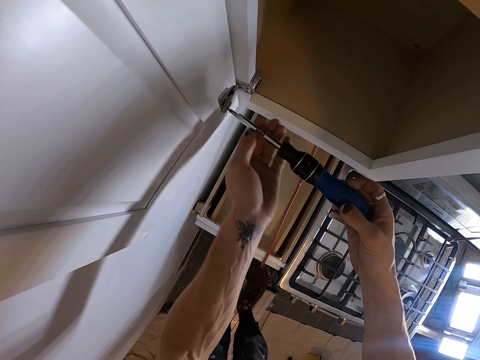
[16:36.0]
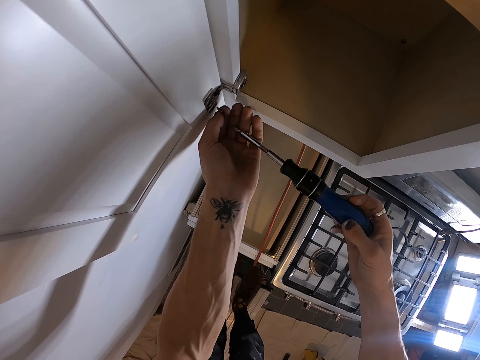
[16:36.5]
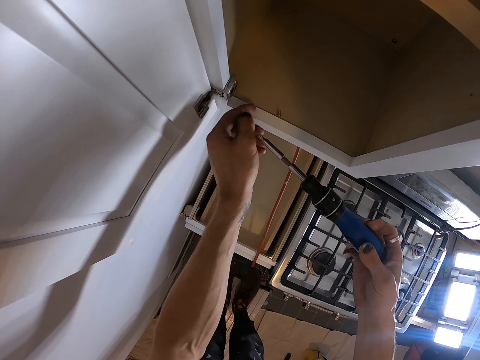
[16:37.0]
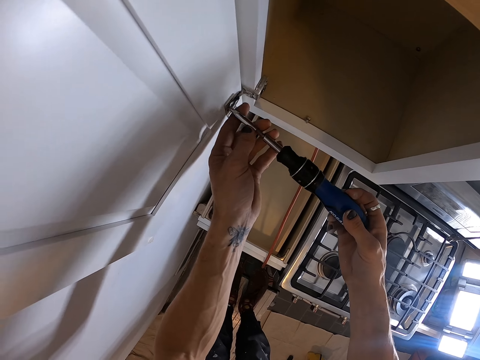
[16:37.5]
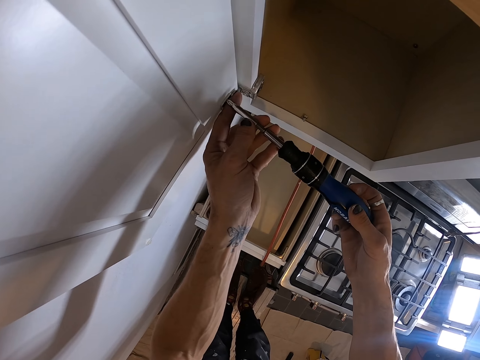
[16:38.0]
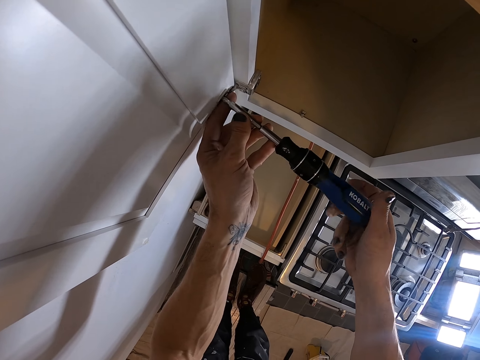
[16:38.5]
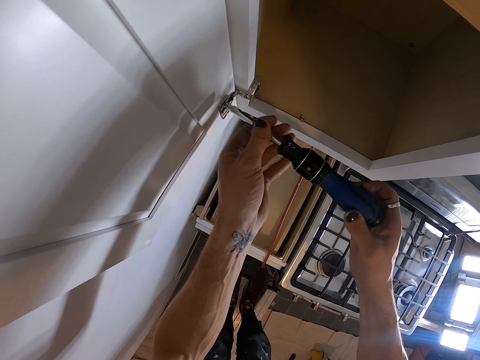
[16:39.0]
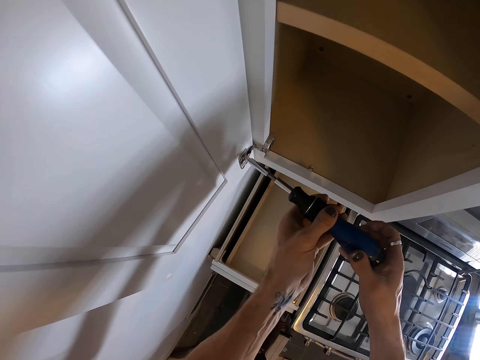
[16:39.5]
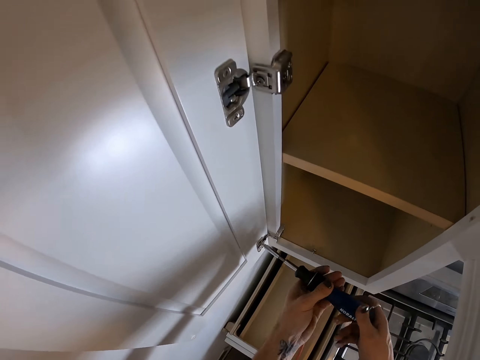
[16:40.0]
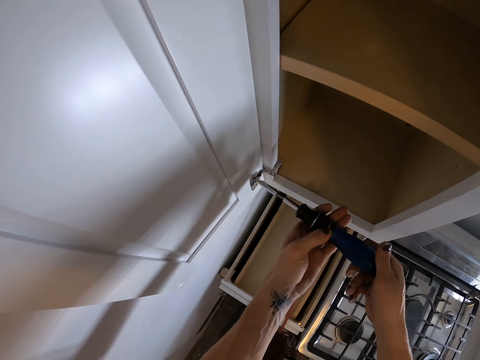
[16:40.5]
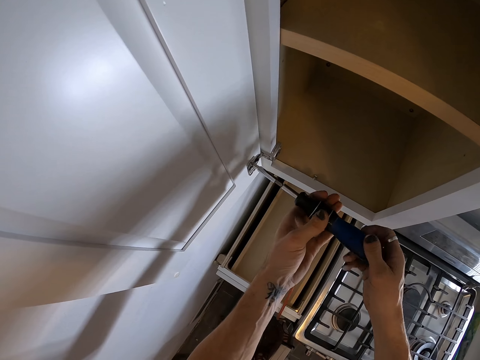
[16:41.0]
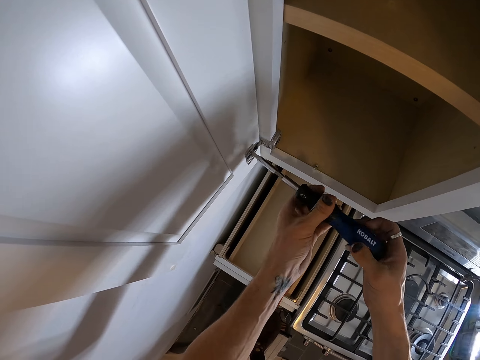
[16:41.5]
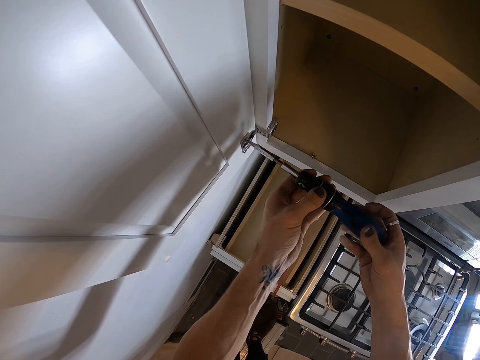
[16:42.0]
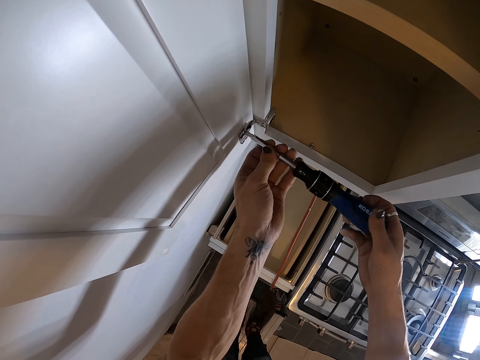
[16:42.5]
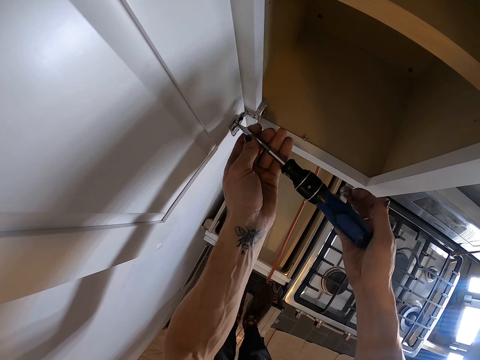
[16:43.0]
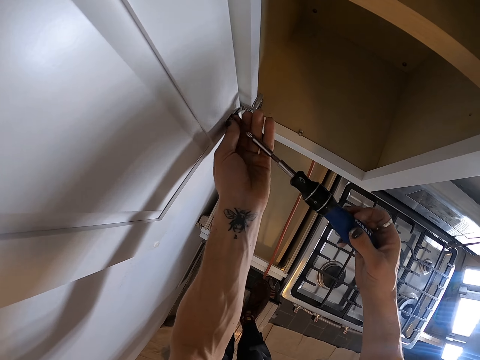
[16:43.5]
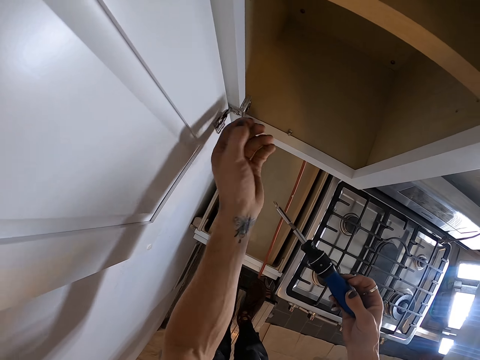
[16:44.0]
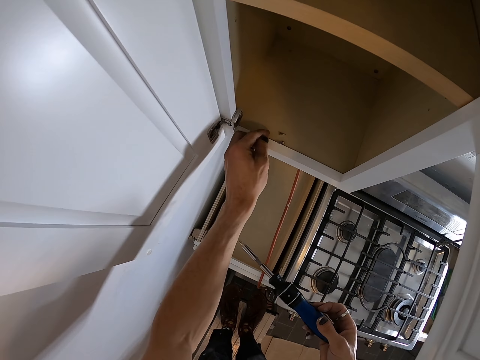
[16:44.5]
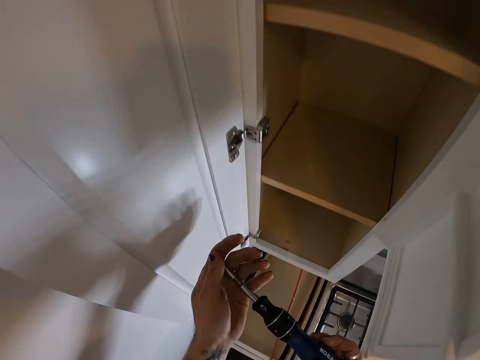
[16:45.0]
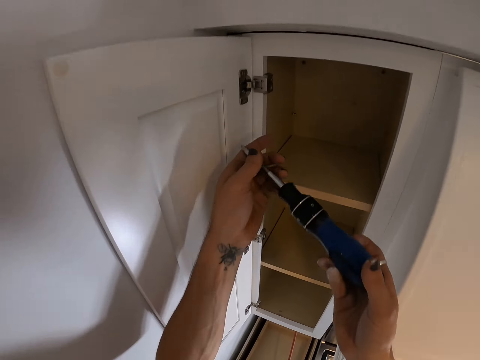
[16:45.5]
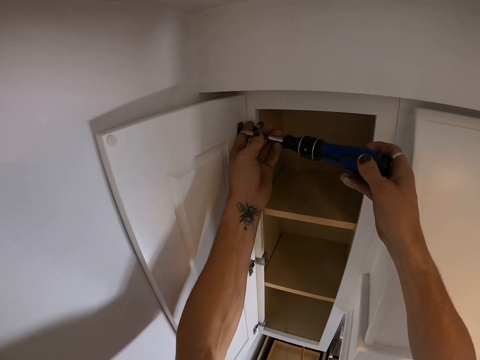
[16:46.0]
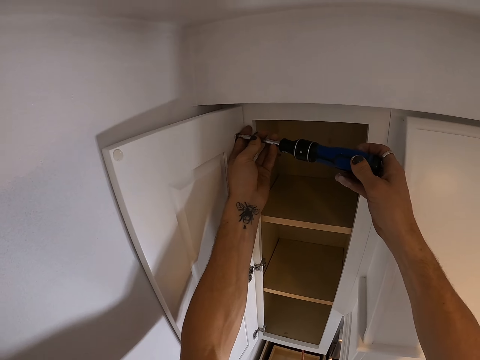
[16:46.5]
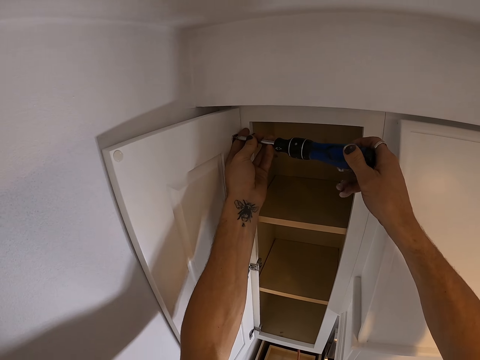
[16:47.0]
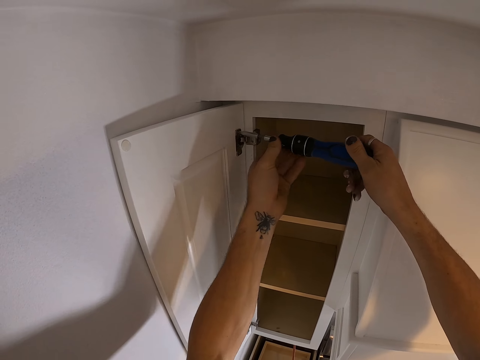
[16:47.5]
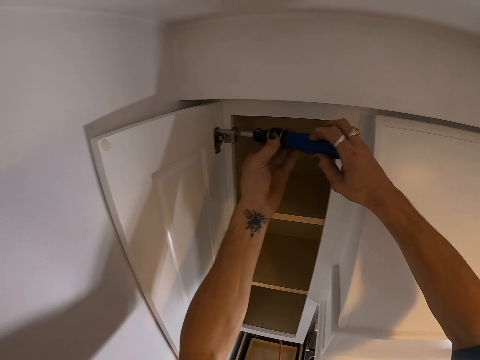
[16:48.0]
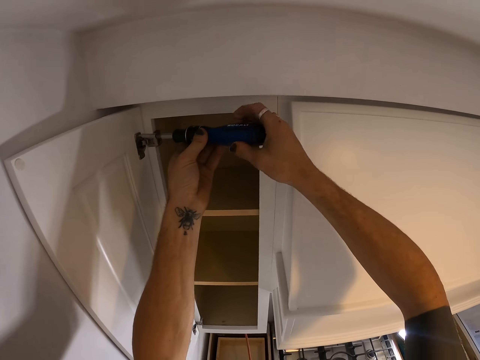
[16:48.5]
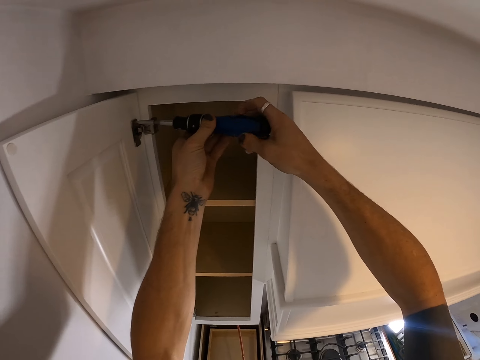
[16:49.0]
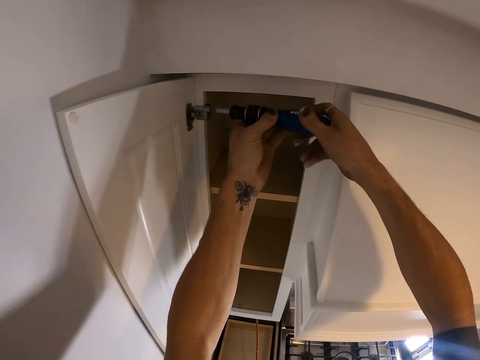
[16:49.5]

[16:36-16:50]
The camera wearer picks a screw from the swing latch. They place the screw on the cabinet. They open the screws. They pick a screw from the swing latch. They place the screw on the cabinet. They open the screws.

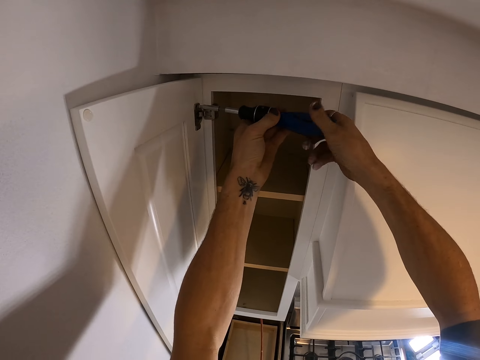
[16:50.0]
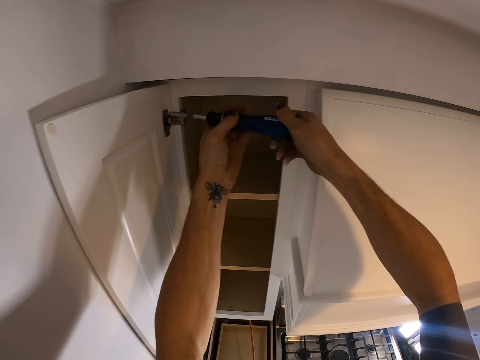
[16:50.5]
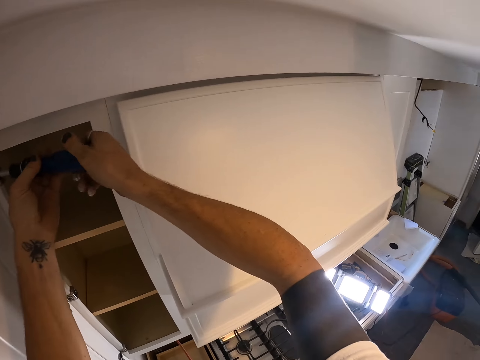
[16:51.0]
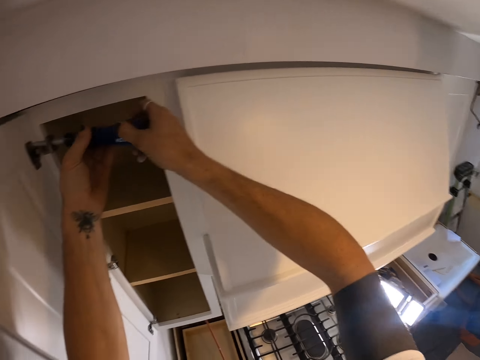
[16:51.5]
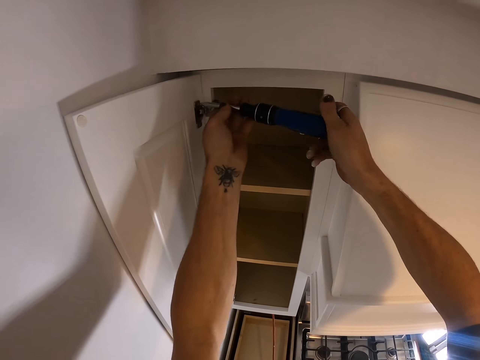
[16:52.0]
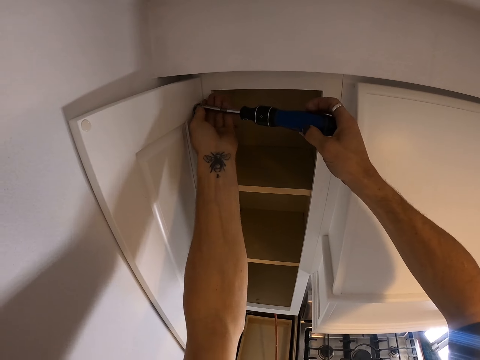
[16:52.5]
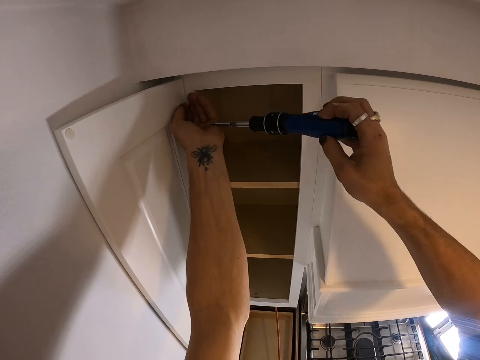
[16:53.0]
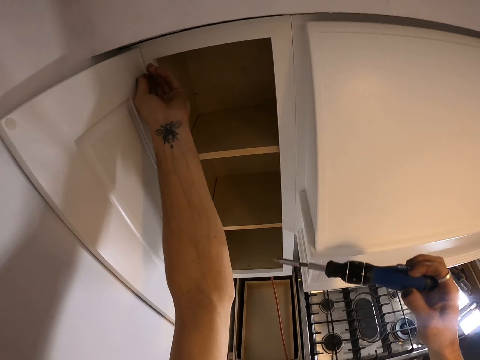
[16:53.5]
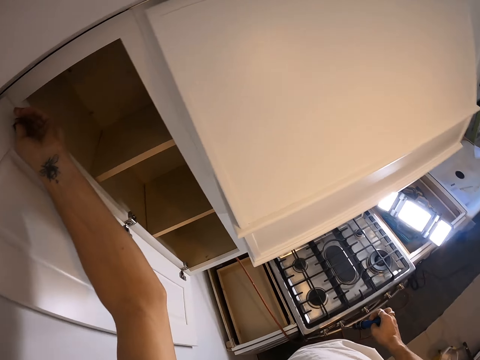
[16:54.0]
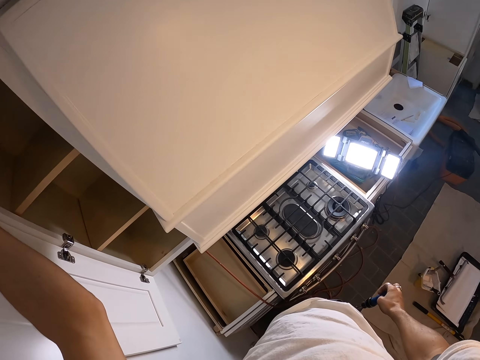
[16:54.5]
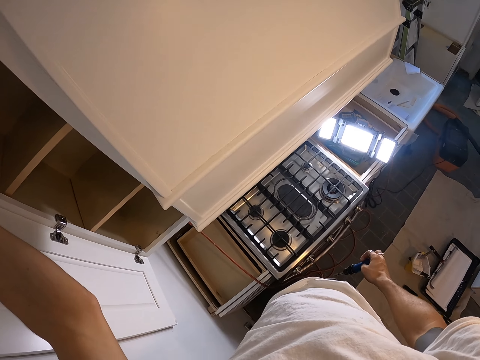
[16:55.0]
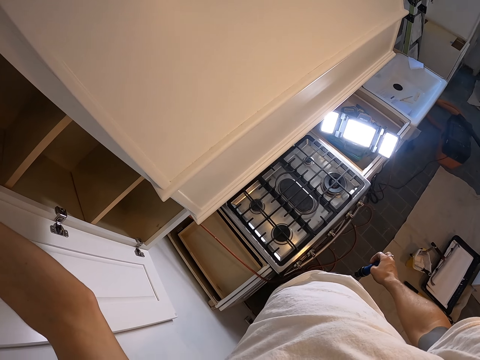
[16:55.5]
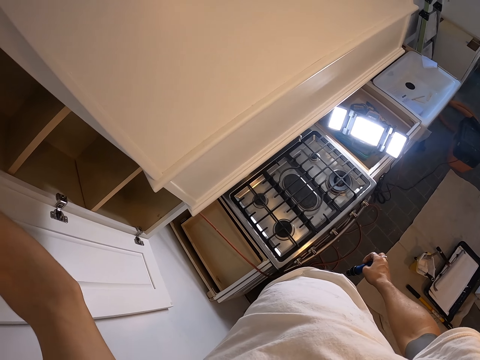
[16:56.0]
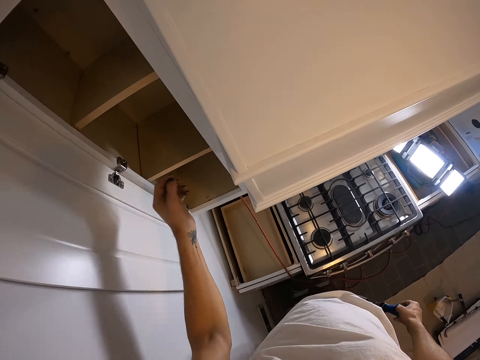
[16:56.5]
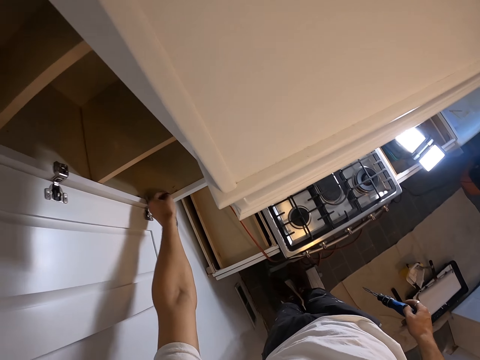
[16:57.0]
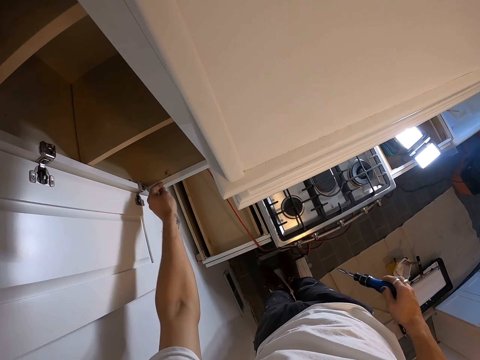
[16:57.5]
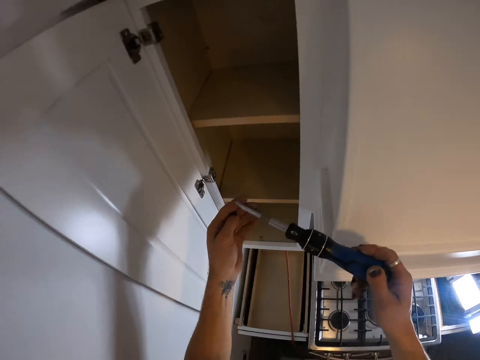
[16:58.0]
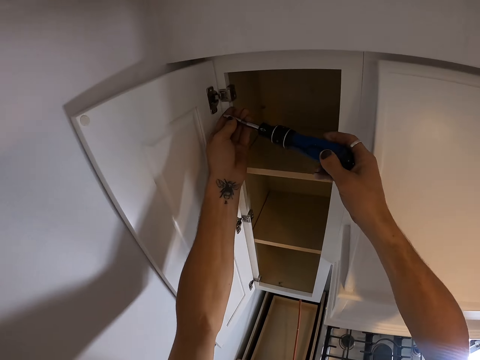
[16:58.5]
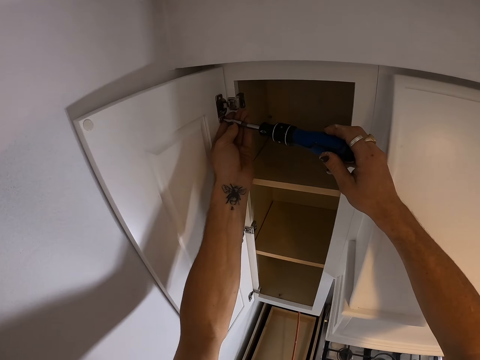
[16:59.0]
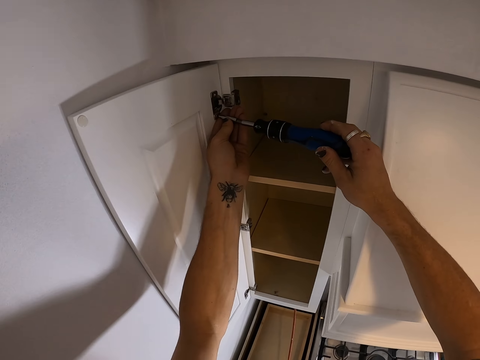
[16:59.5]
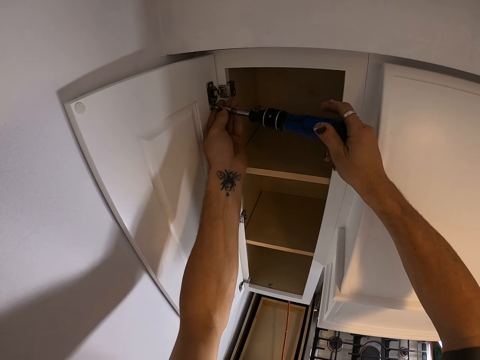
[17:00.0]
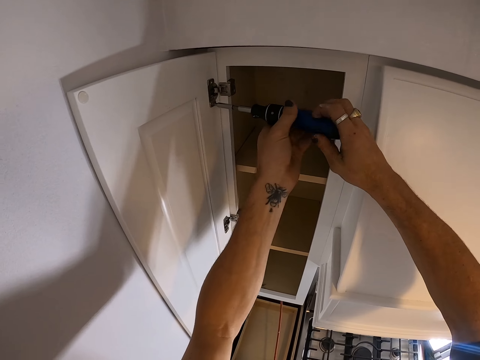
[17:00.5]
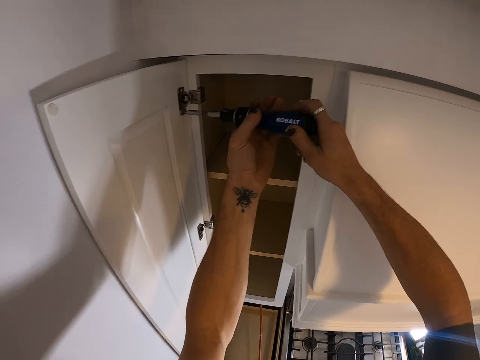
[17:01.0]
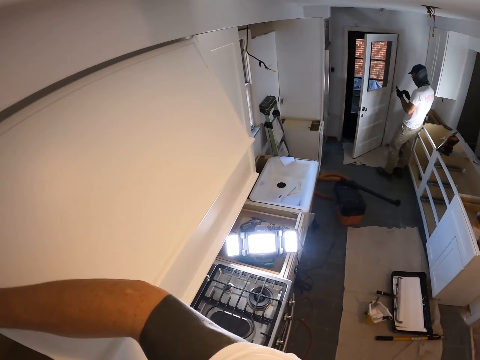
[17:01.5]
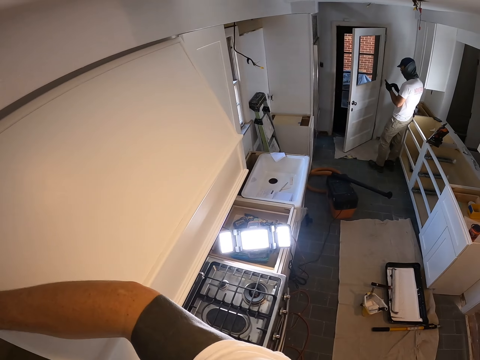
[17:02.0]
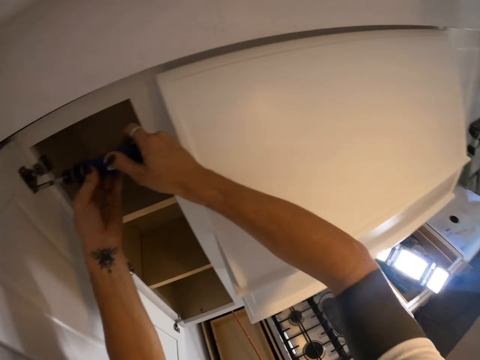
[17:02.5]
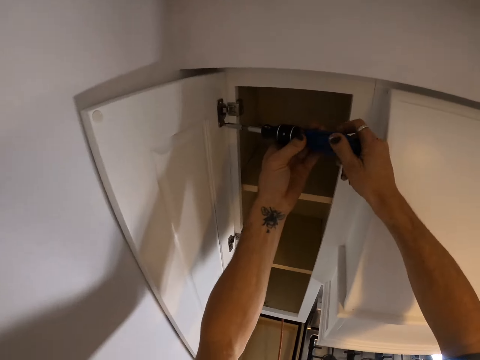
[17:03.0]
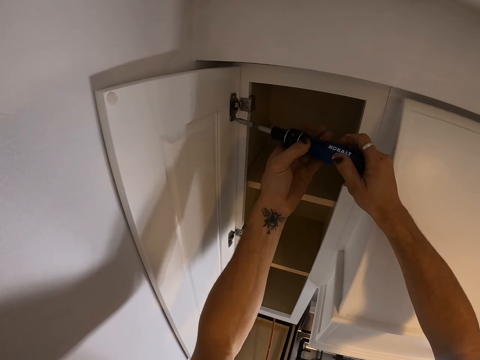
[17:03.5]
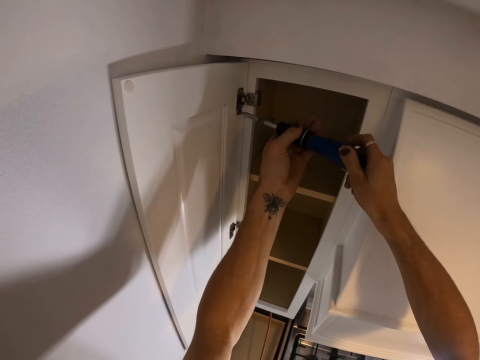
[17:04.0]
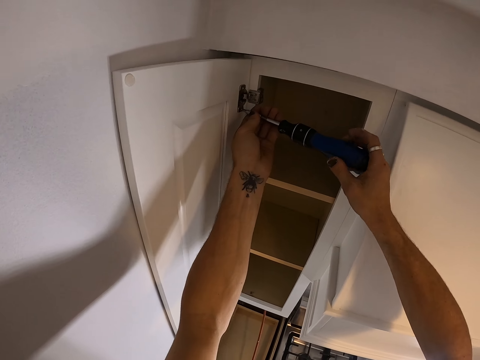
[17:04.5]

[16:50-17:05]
The camera wearer picks a screw from the swing latch. They place the screw on the cabinet. They open the screws.
